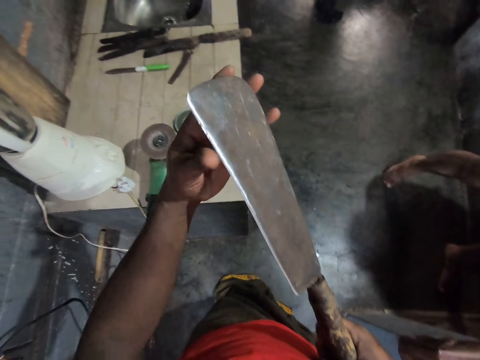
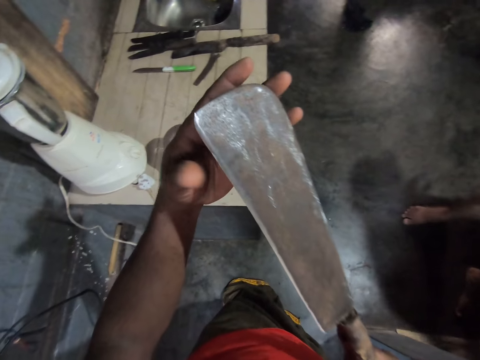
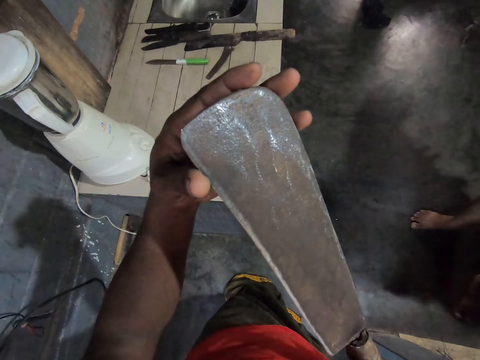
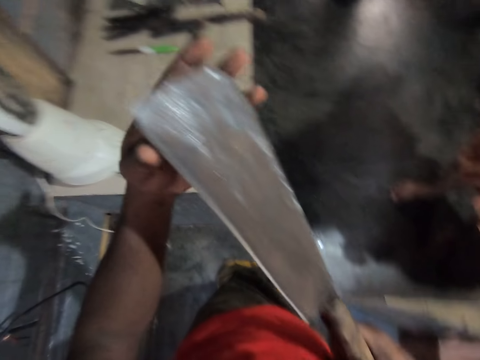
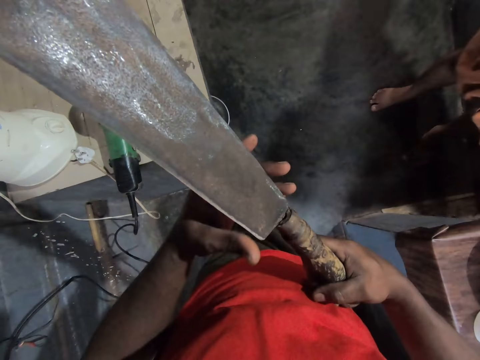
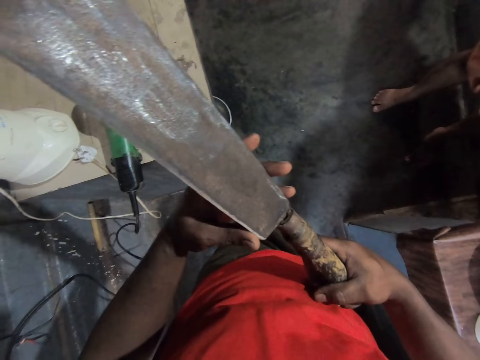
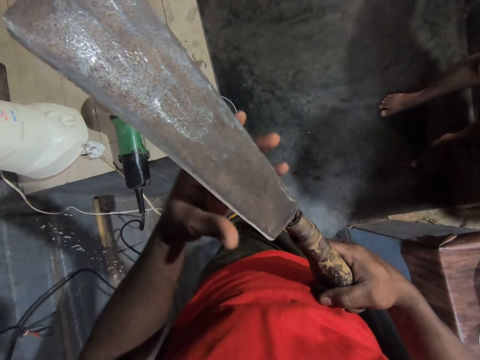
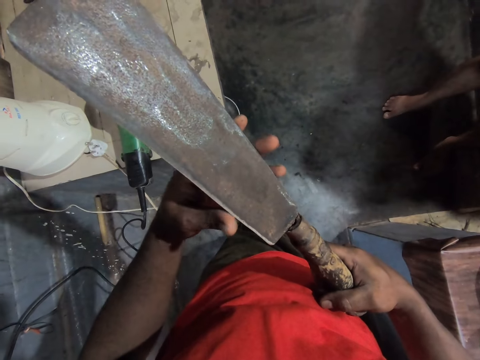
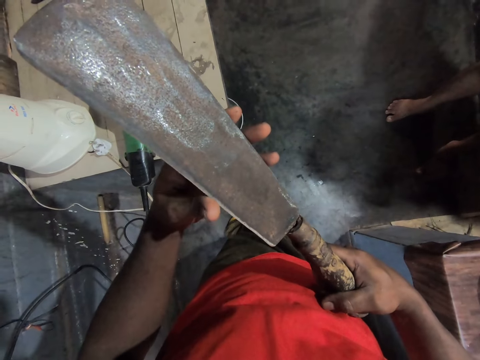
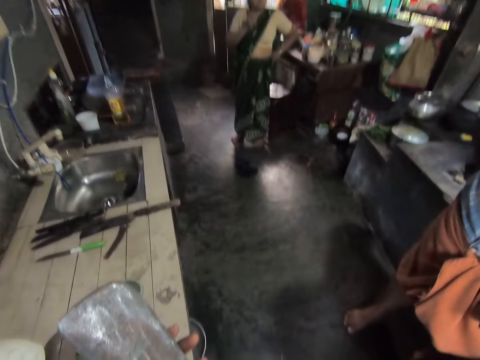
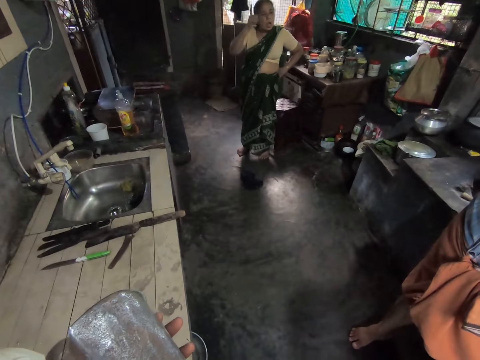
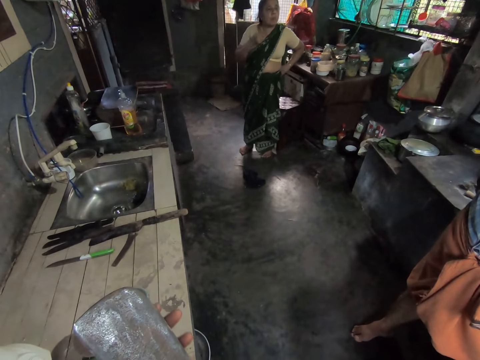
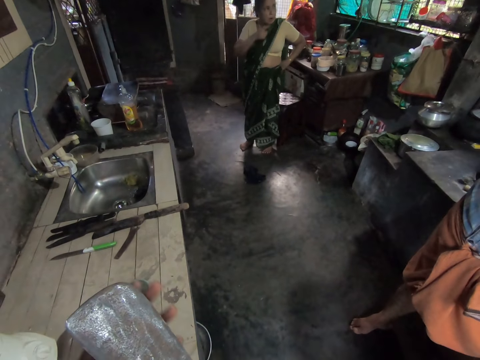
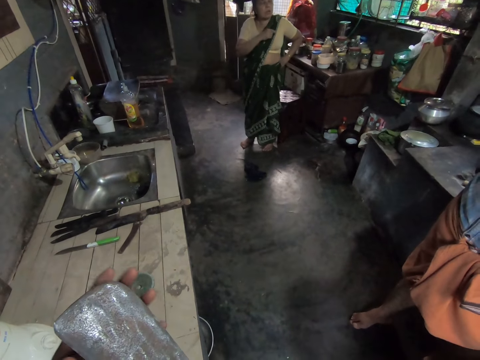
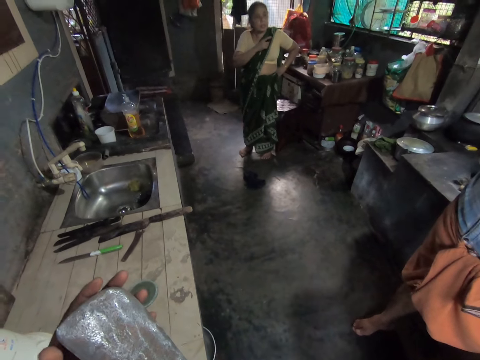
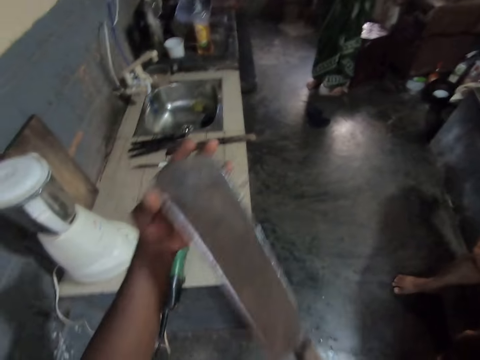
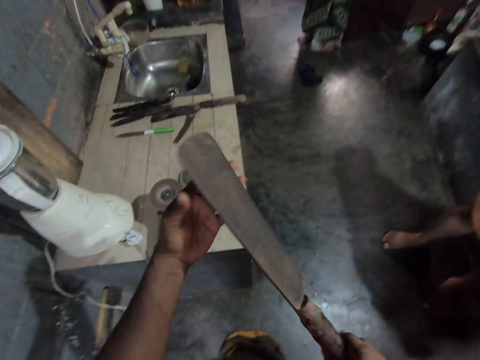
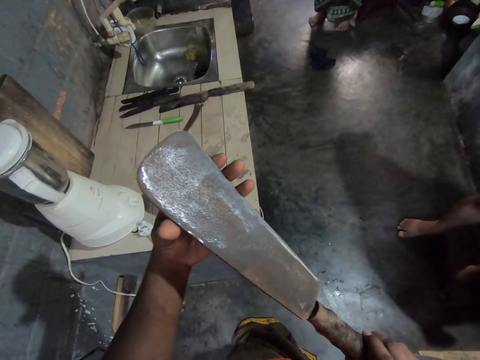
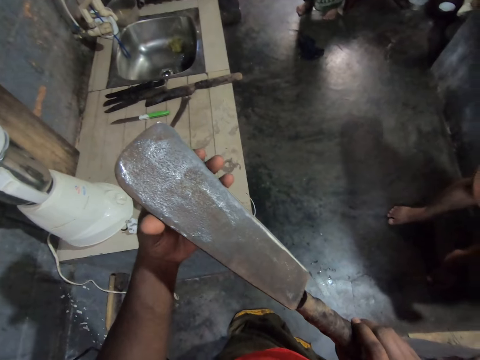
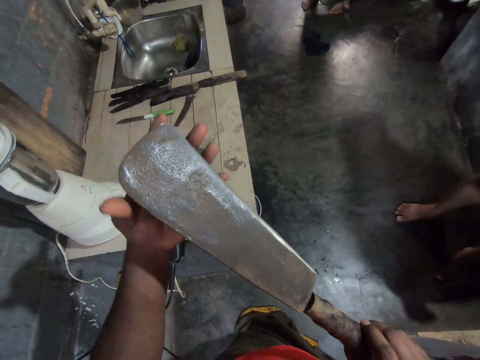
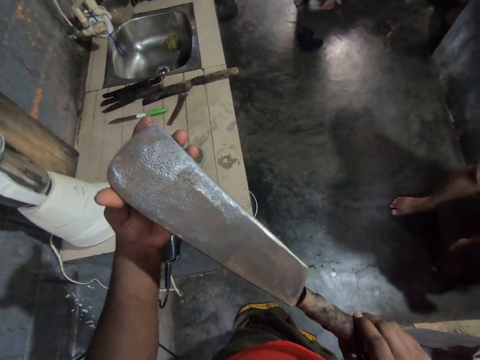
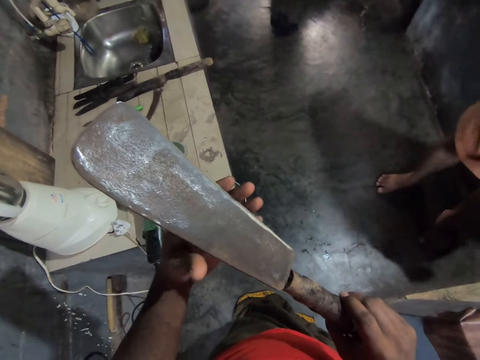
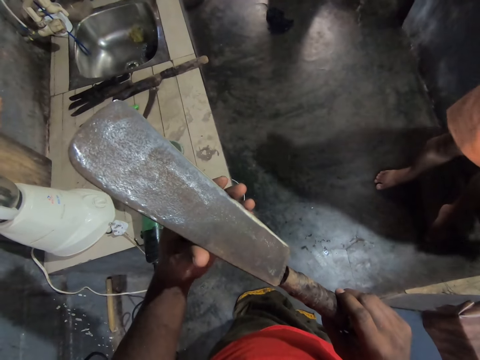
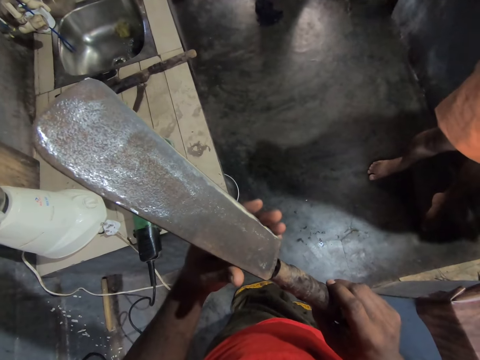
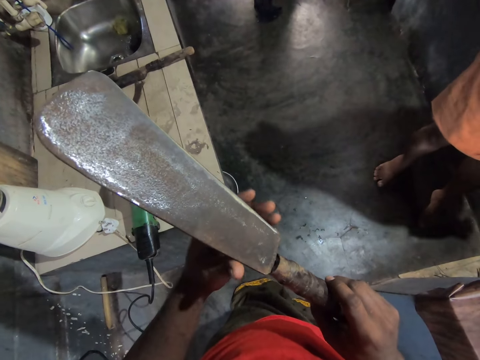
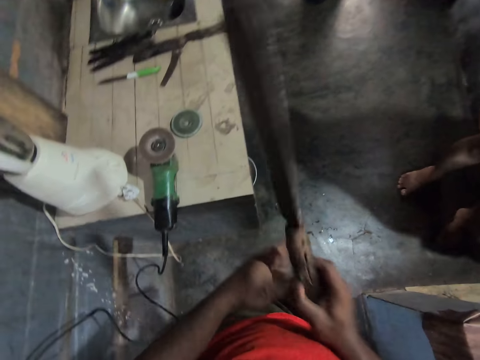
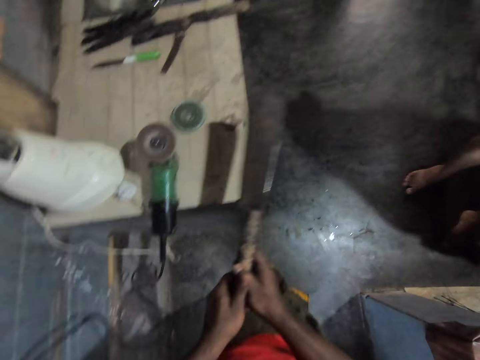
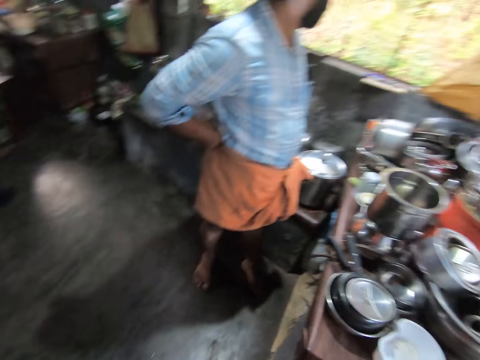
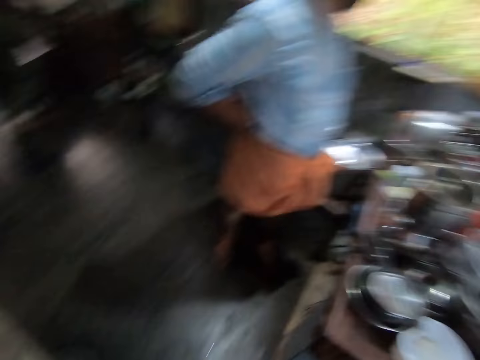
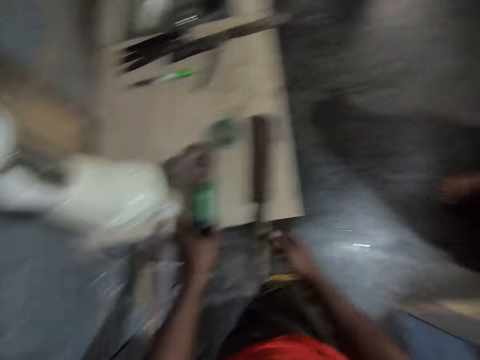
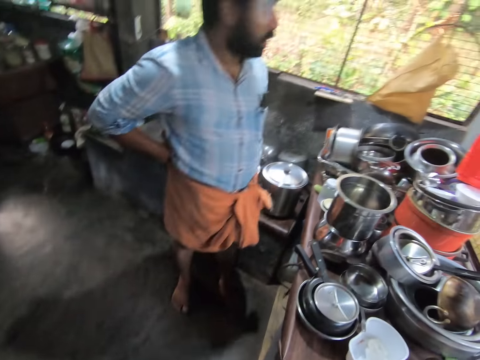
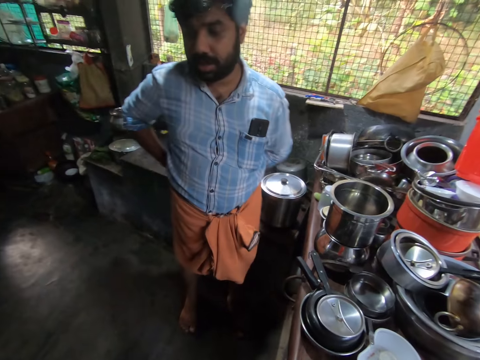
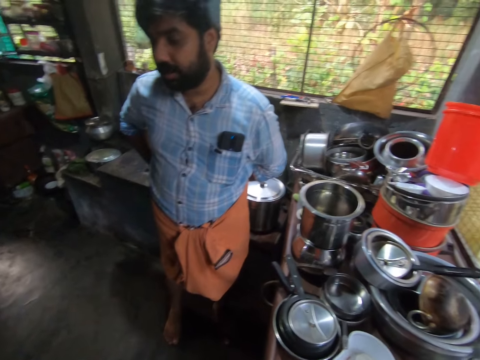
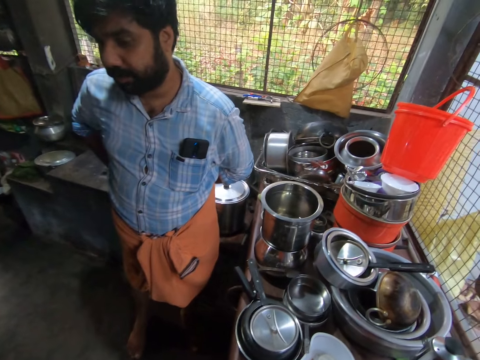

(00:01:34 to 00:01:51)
The camera wearer runs his hand on the knife. He turns the knife. He runs his hand on the knife. He puts the knife on the table.

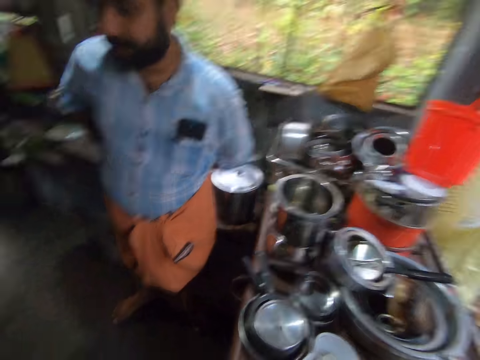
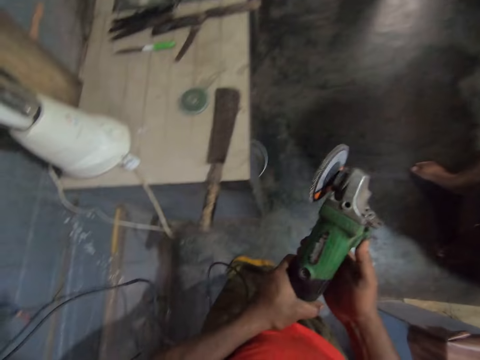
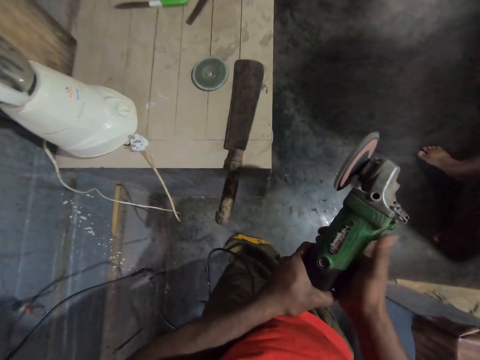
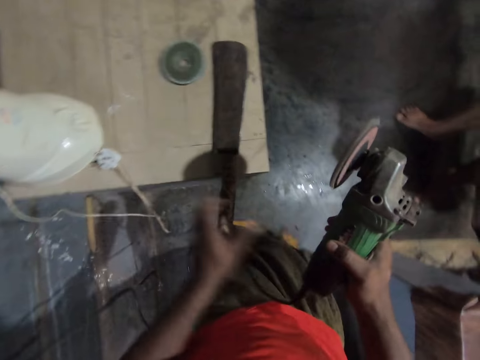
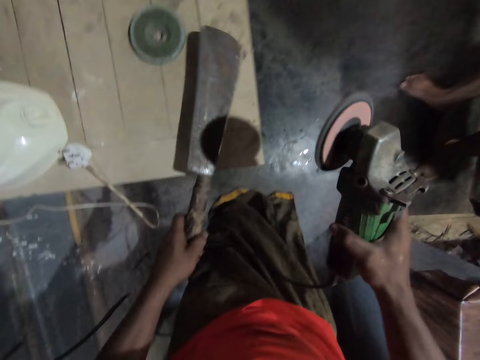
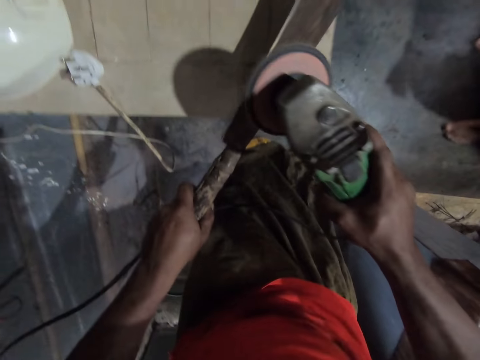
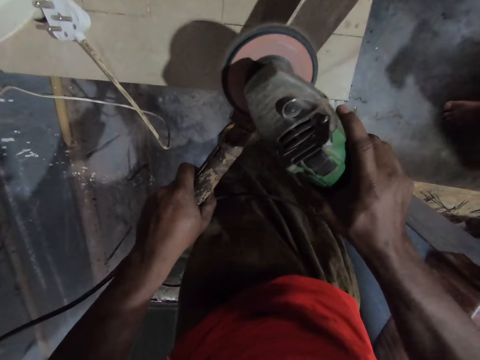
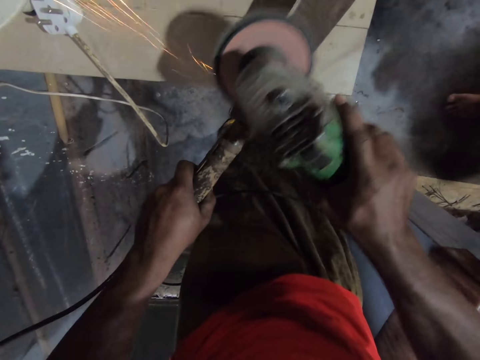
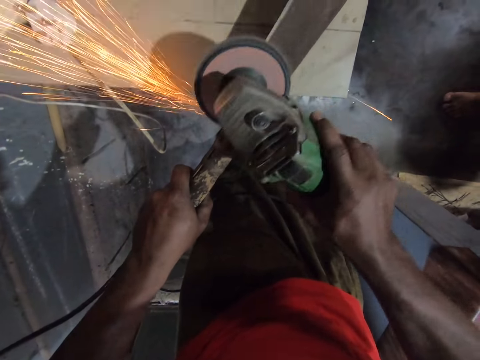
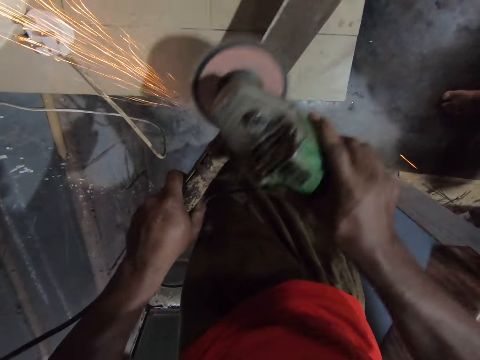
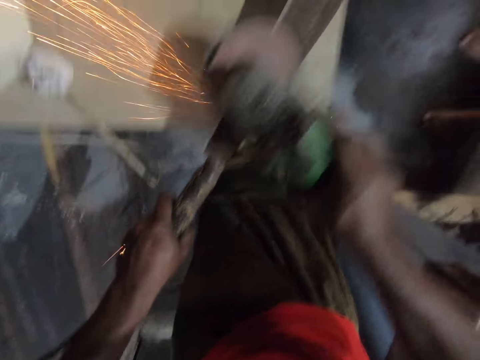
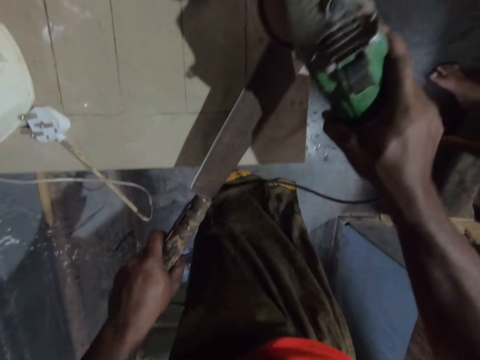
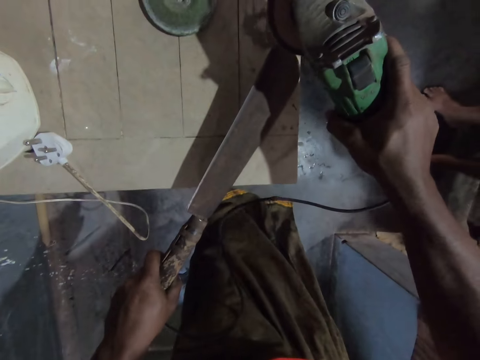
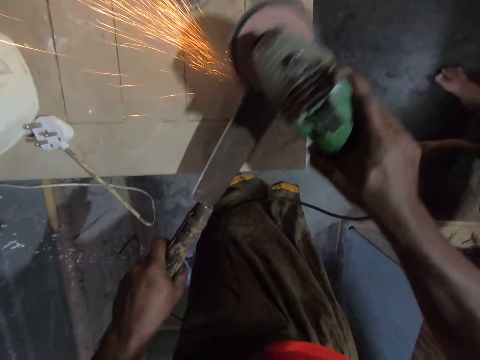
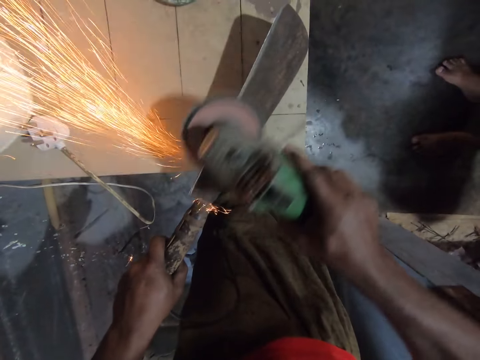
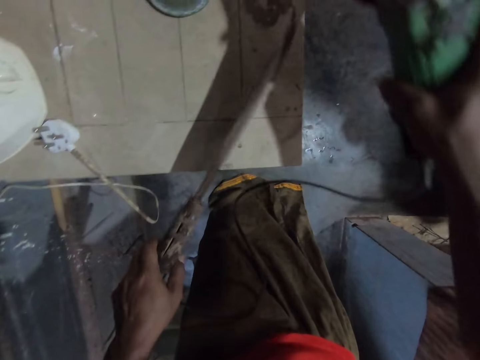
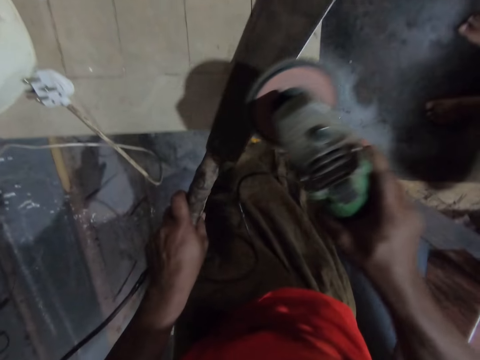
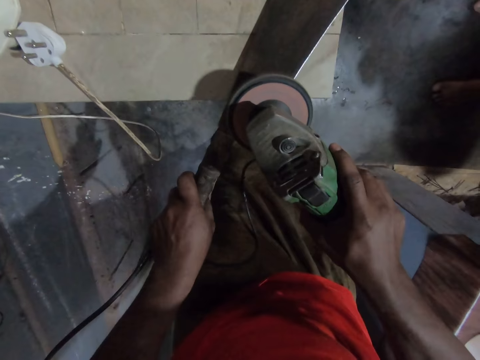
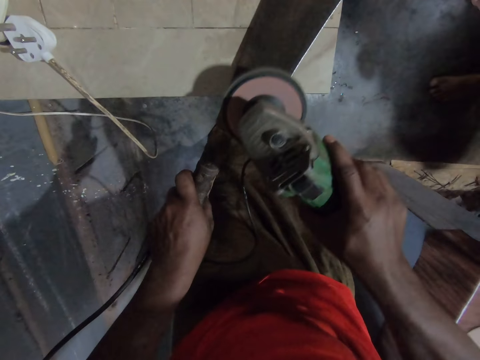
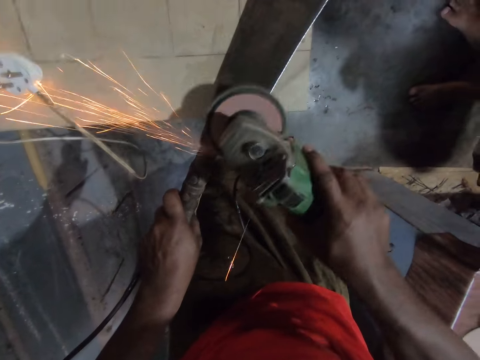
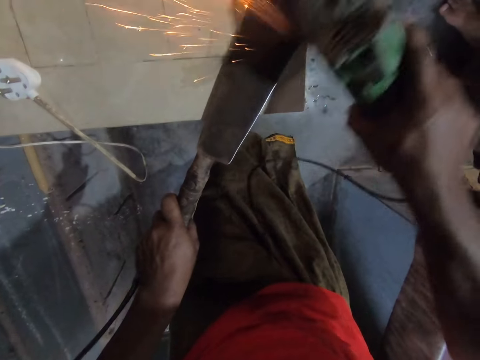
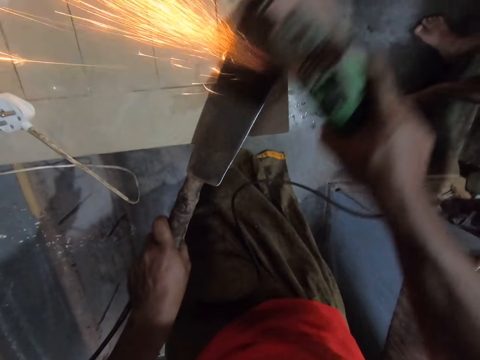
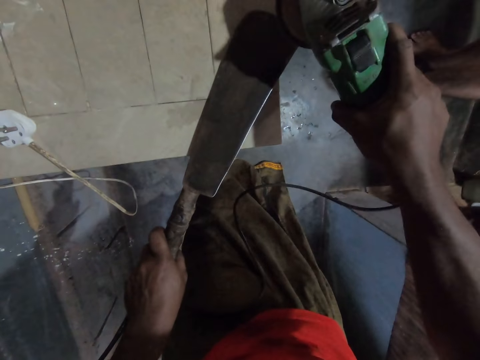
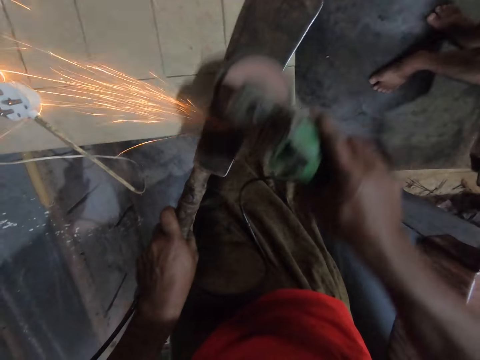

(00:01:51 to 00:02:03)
The camera wearer starts the grinder machine. They operate the disc sander. They take the machete or knife on the table. They grind the machete with a grinder. They turn the knife. They sharpen the knife.
